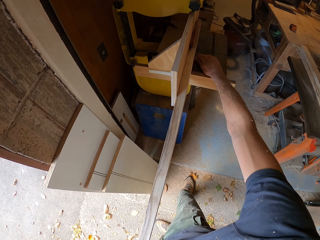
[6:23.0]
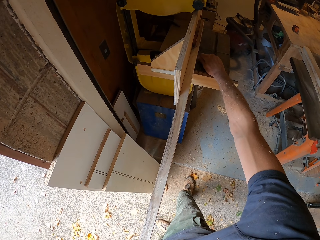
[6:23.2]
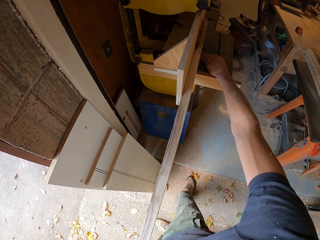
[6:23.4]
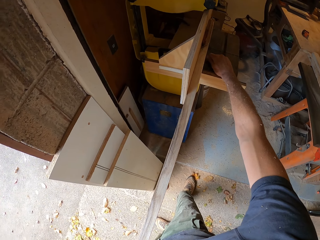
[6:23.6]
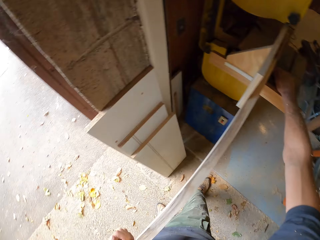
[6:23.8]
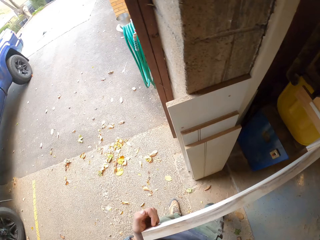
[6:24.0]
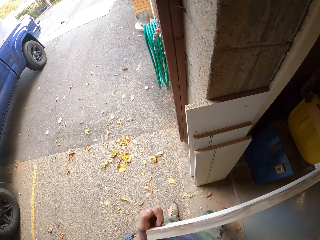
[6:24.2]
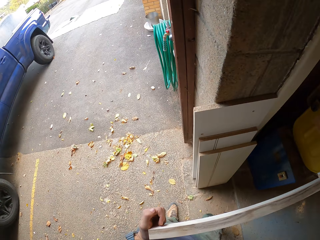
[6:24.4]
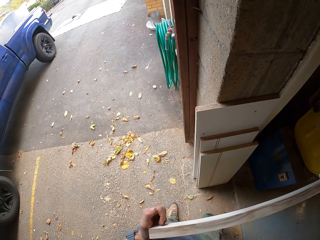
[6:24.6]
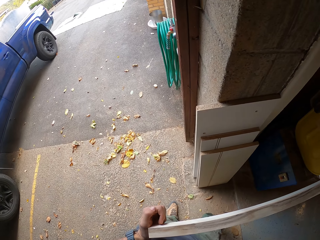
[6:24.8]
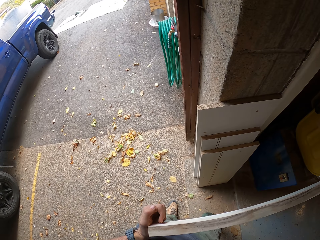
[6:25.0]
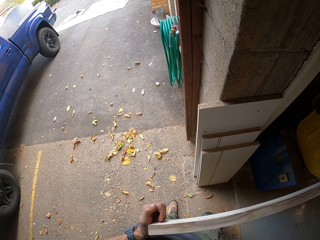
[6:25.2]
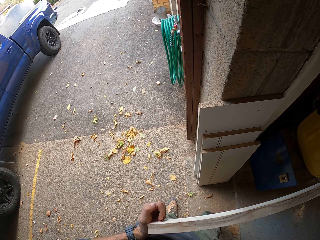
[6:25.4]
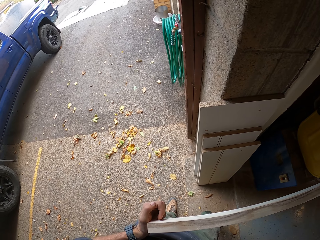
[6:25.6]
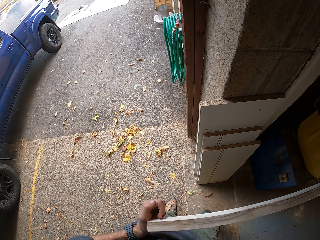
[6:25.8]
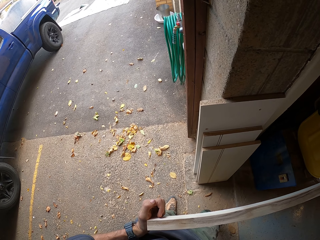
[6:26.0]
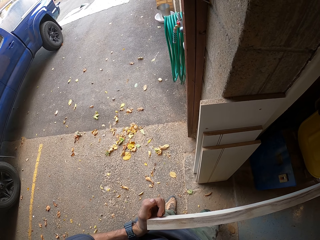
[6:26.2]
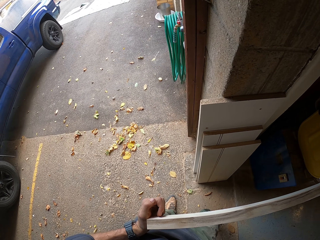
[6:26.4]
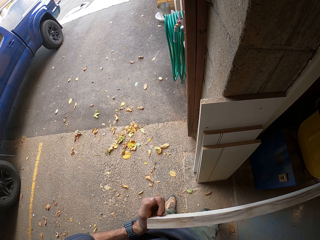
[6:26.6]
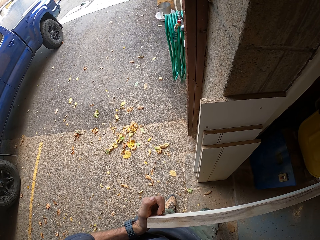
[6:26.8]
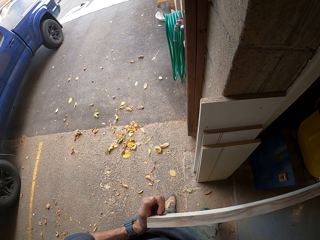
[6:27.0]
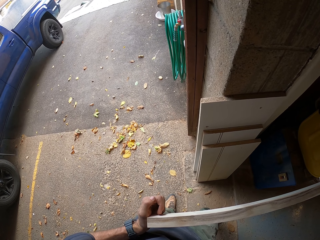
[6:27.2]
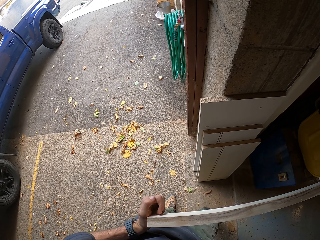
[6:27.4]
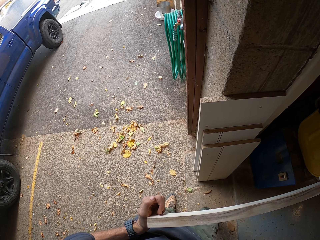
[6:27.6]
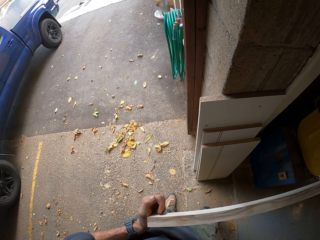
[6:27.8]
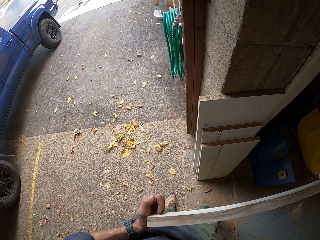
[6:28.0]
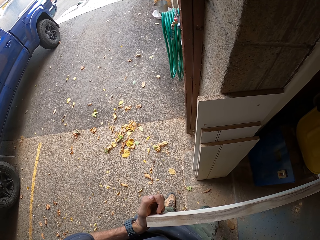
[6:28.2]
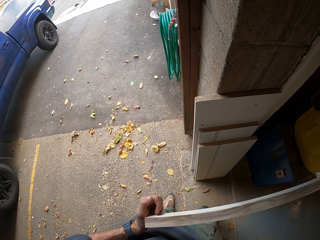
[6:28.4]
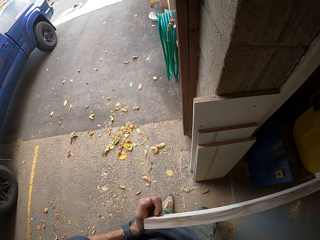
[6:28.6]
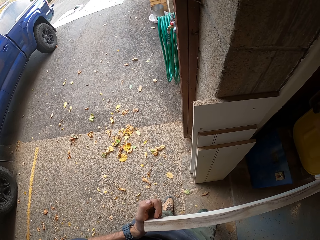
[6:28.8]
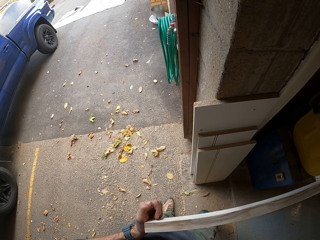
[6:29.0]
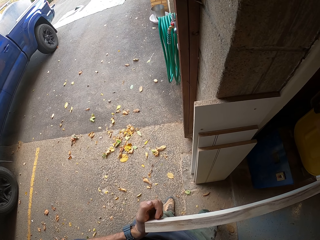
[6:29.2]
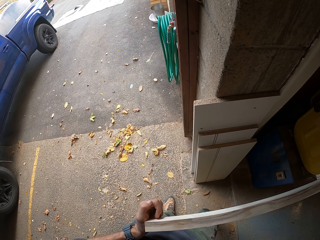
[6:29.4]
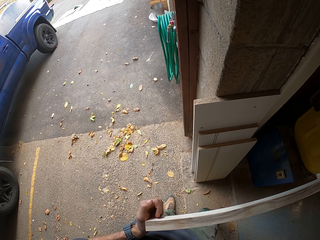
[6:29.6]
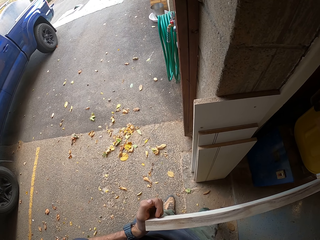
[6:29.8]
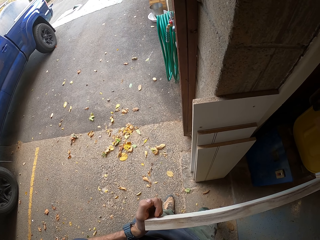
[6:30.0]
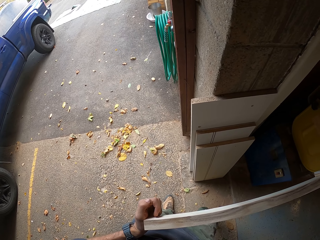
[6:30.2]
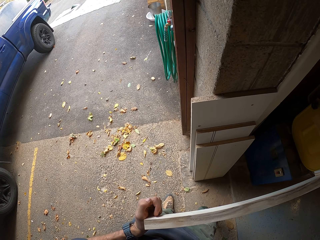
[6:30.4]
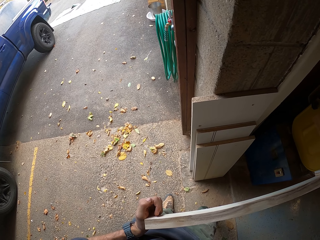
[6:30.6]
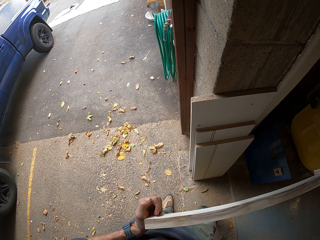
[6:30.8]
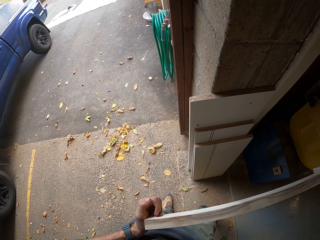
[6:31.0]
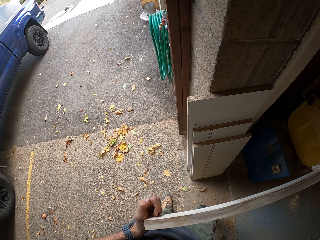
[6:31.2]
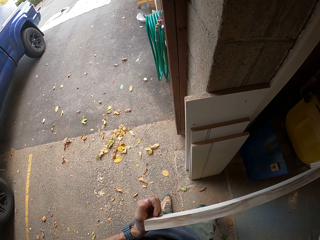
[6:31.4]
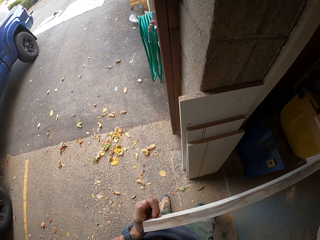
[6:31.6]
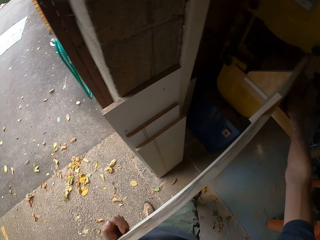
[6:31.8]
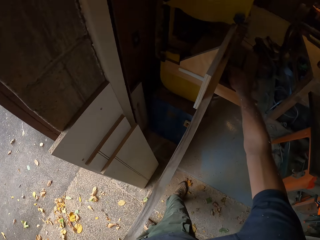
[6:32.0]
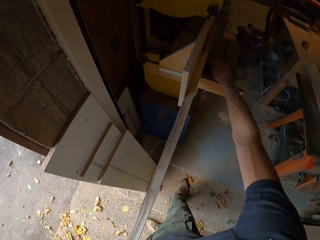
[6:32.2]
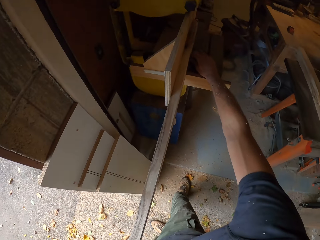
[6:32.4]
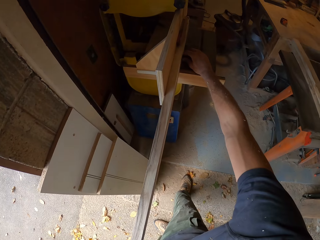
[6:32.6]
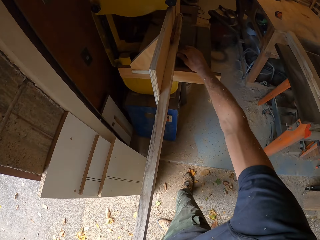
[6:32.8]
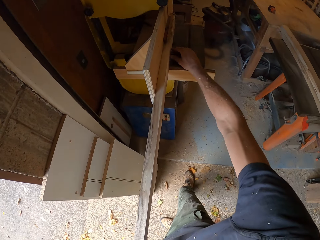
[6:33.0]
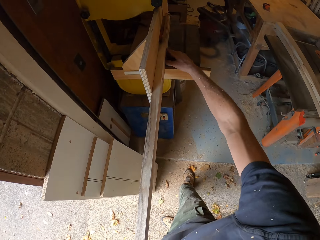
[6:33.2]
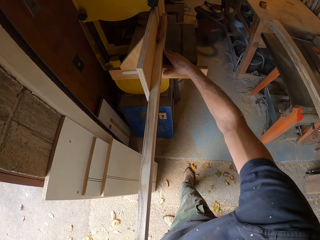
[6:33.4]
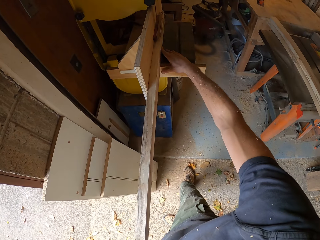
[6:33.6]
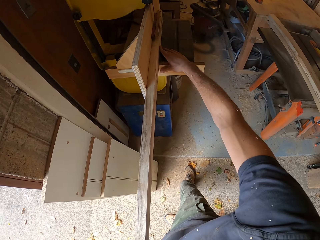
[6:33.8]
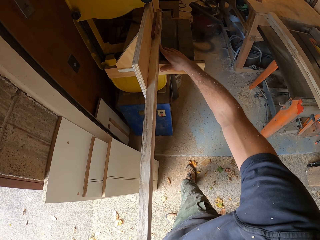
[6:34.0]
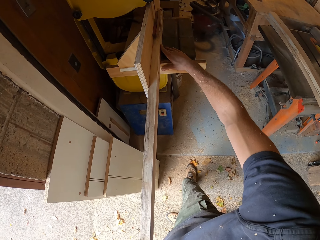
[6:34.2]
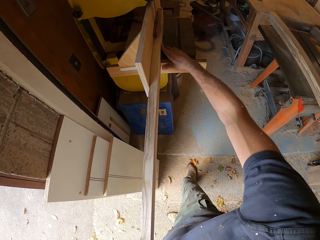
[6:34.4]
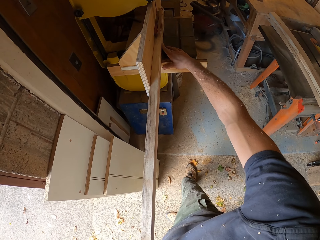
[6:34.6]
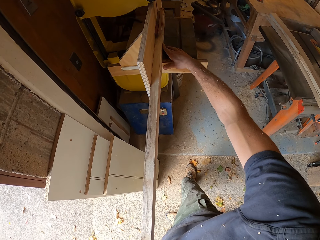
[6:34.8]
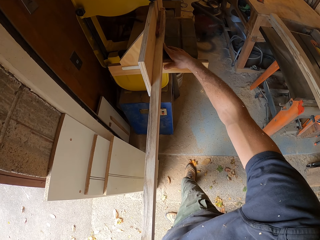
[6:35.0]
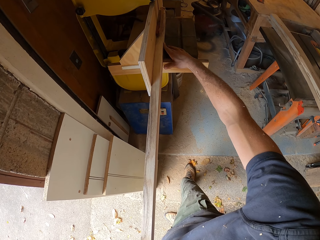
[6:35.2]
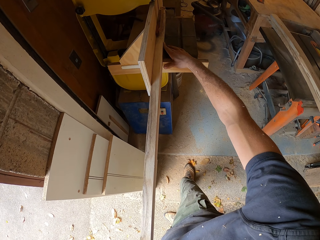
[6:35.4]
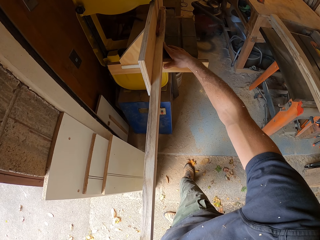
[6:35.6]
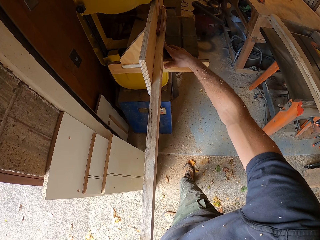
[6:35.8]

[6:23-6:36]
The camera wearer turns sideways to his left in the workshop. He turns back to the wood band saw. He moves his hand.

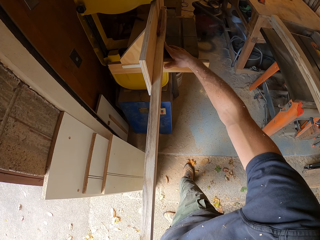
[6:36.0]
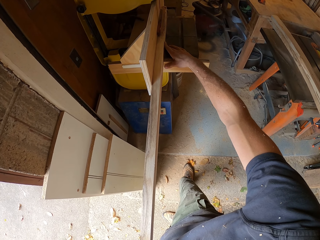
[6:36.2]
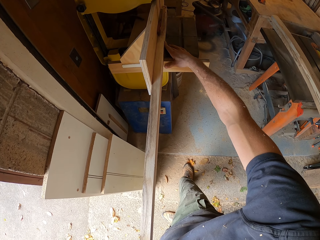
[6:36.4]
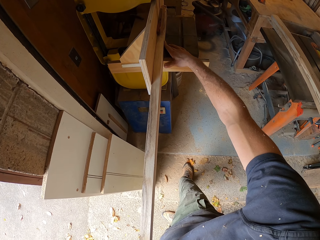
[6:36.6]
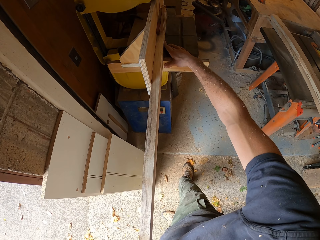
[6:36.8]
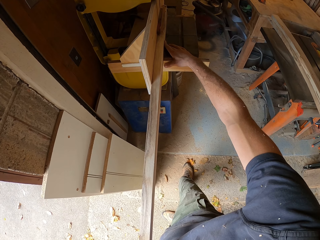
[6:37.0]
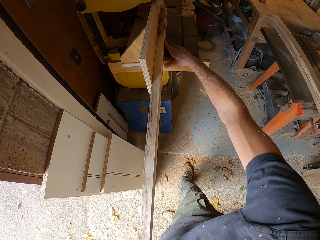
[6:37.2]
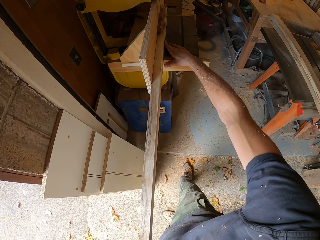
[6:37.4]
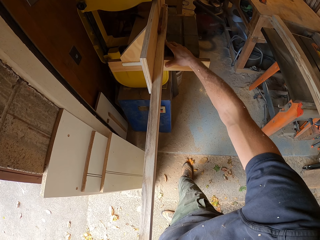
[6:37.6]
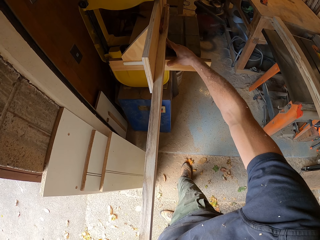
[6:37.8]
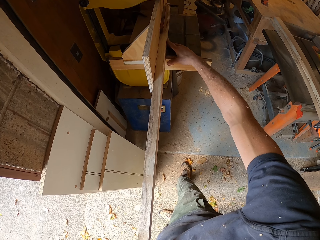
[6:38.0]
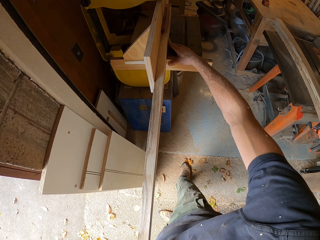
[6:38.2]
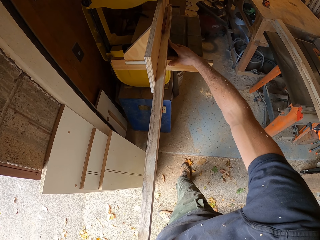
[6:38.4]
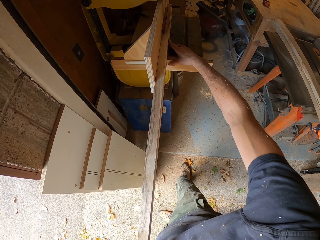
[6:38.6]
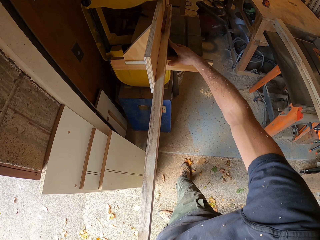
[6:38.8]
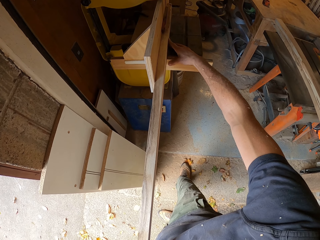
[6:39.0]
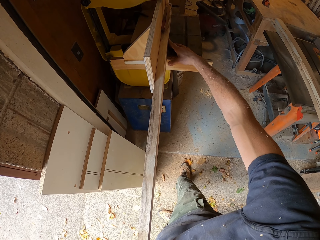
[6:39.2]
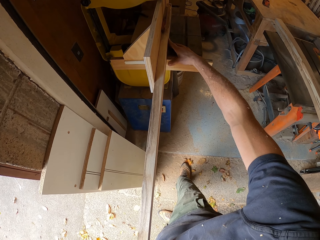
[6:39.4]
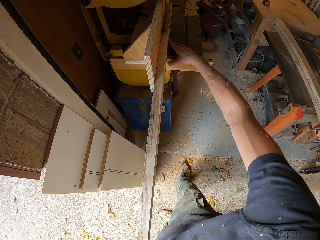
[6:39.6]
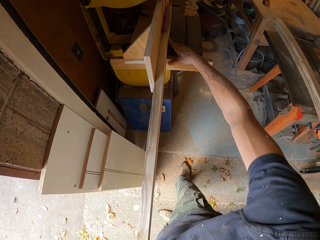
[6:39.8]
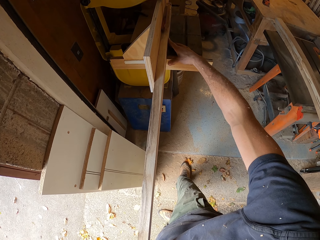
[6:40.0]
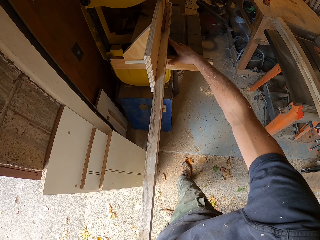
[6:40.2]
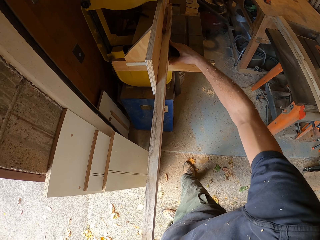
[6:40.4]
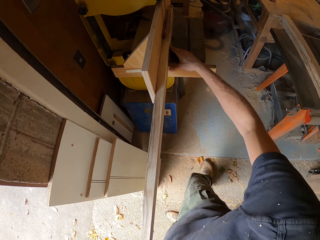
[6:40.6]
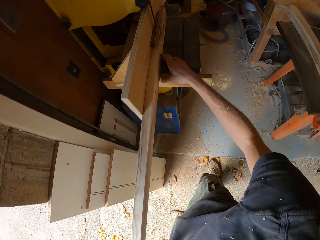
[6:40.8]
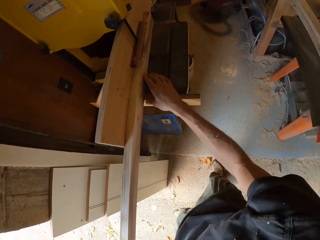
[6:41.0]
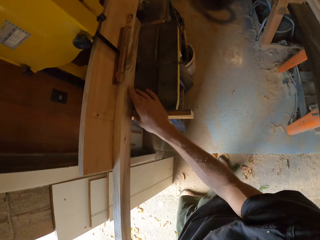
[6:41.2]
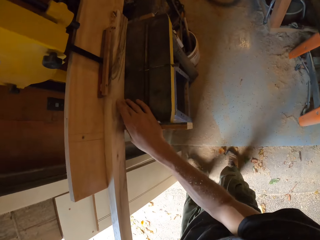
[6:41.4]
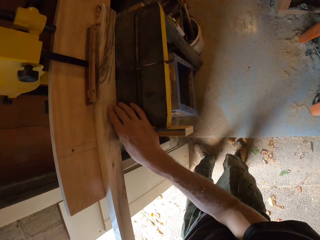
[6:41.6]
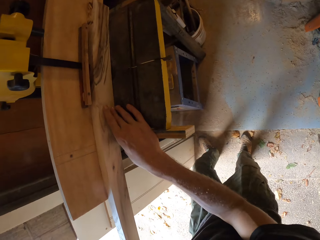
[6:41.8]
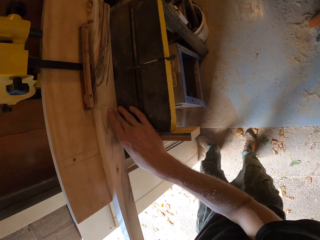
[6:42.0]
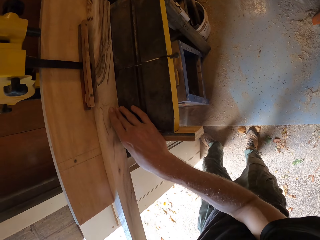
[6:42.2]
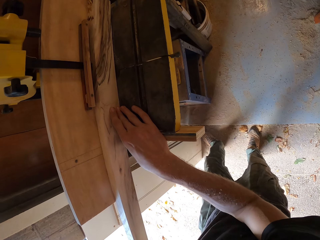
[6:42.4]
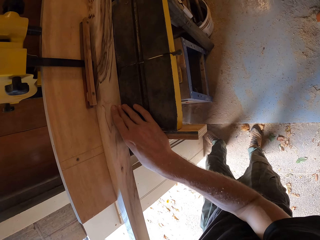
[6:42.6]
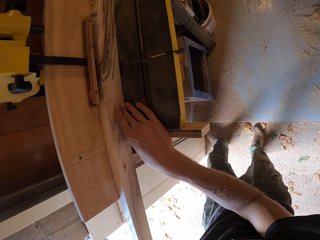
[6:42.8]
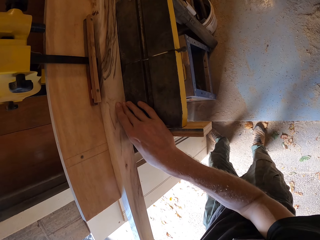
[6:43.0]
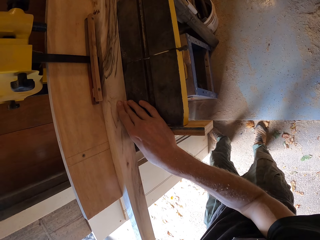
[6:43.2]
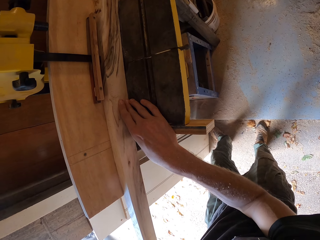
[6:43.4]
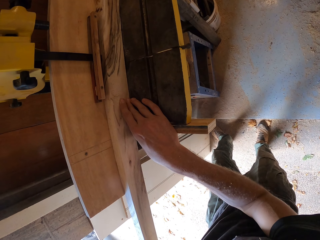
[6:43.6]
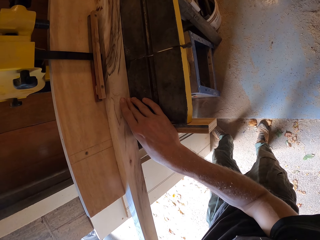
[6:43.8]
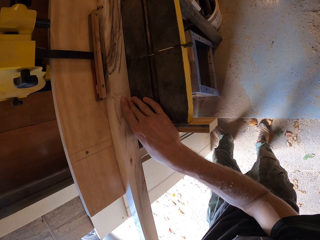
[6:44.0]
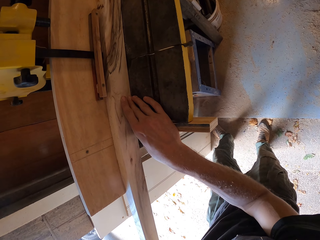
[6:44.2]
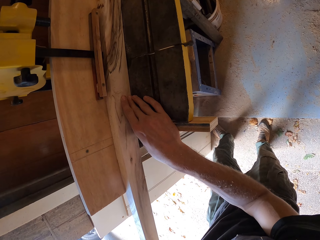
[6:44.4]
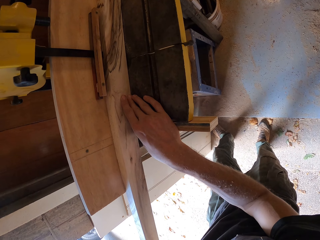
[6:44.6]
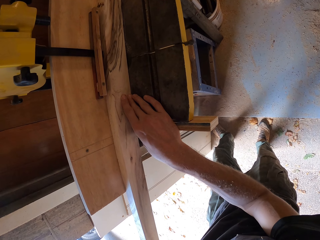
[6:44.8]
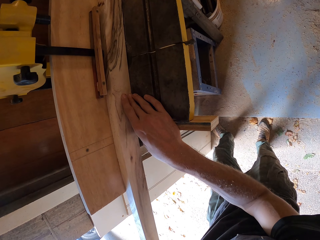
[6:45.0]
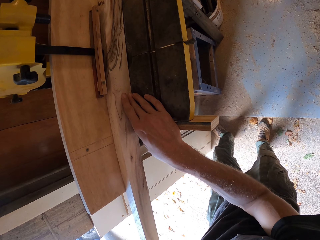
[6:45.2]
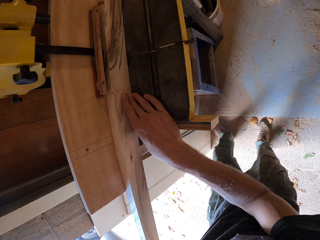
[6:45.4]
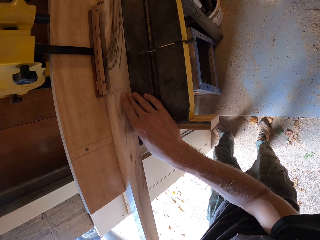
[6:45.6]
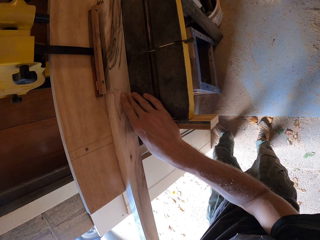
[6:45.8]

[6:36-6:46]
The camera wearer cuts wood. He moves his legs on the workshop floor.
